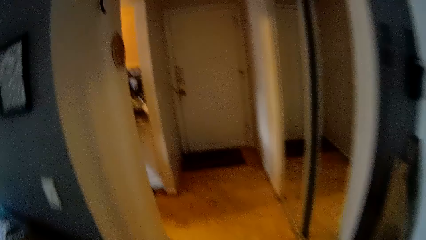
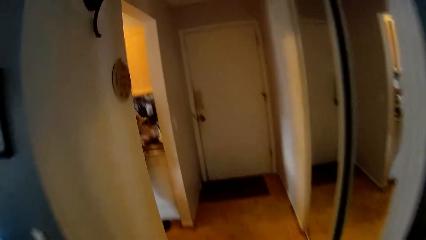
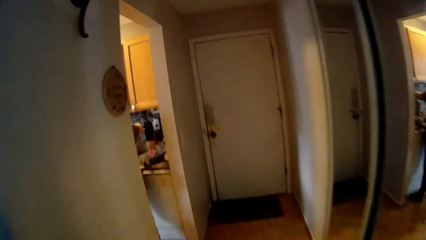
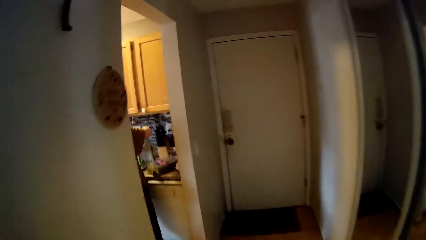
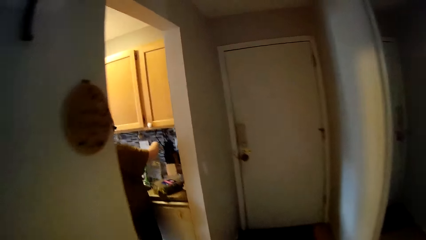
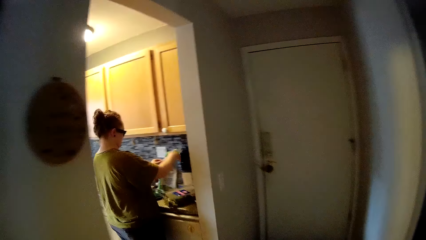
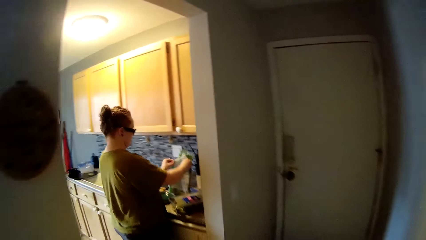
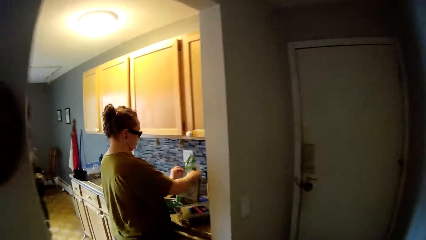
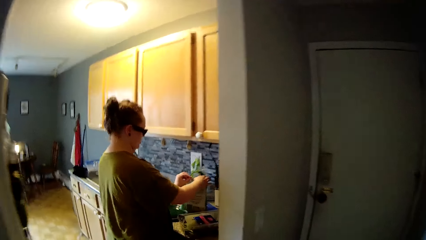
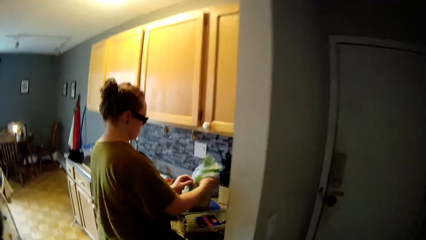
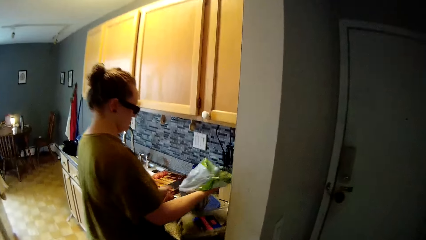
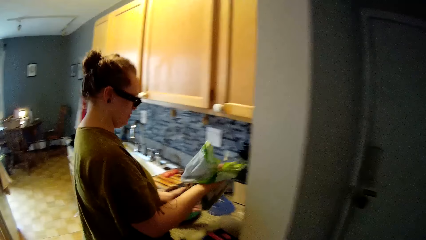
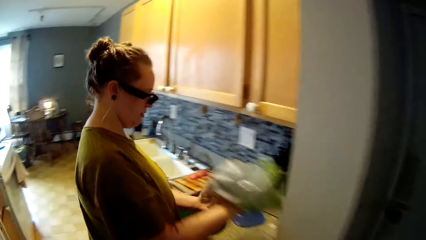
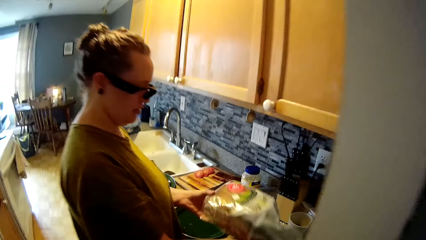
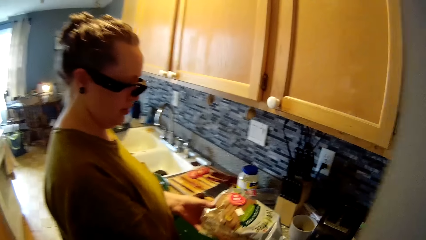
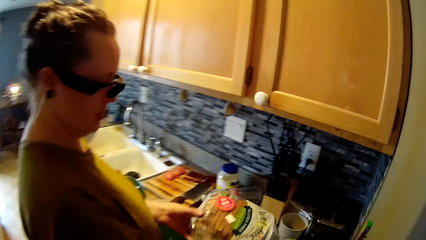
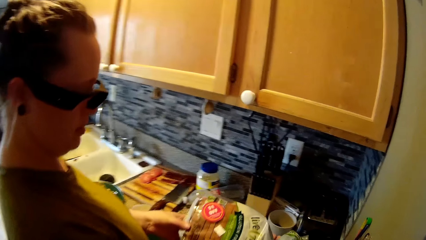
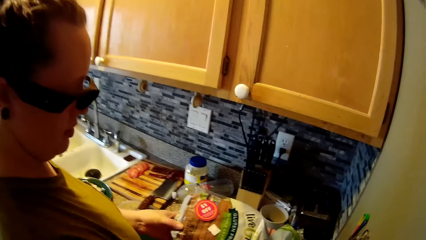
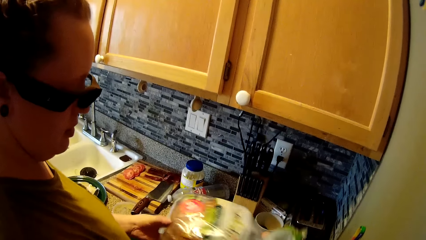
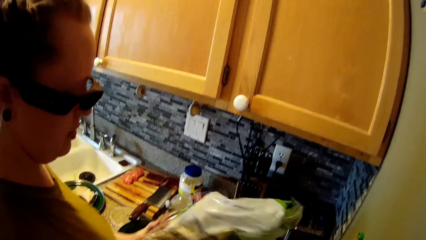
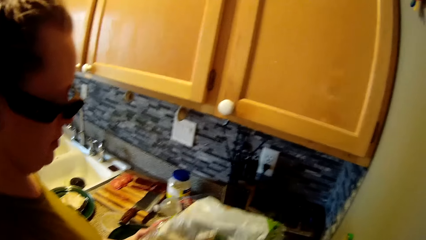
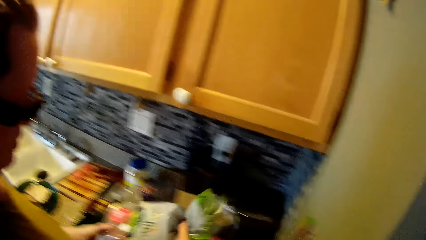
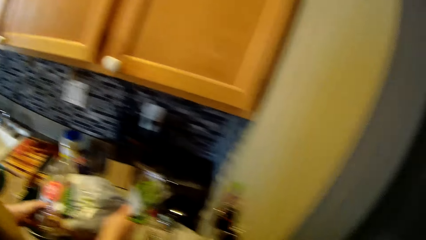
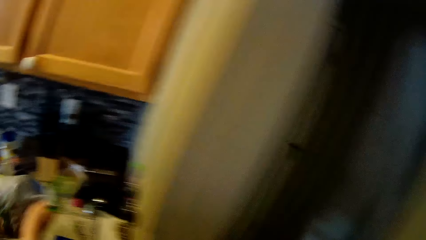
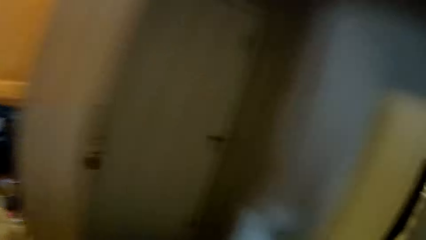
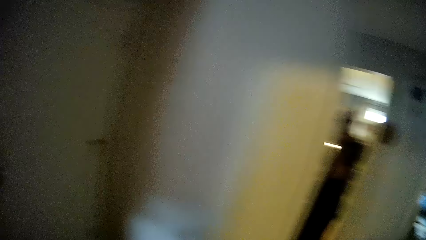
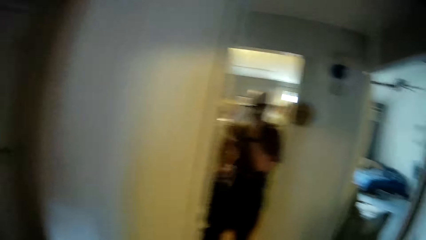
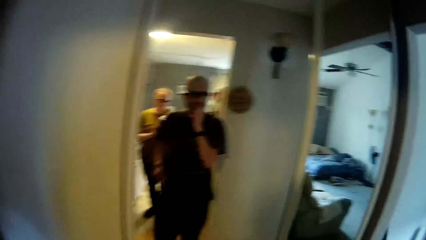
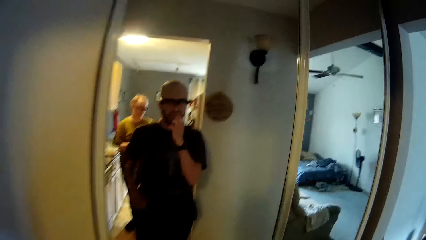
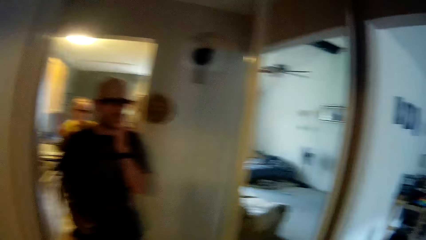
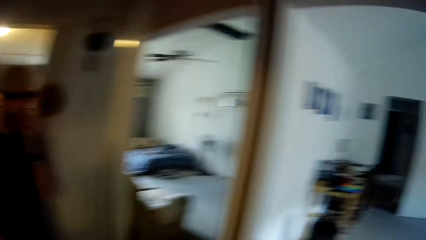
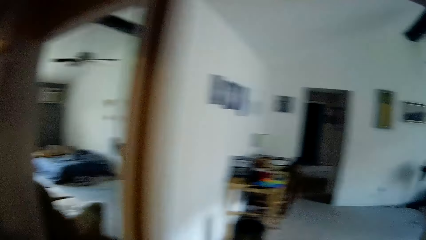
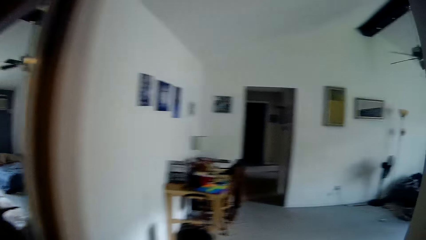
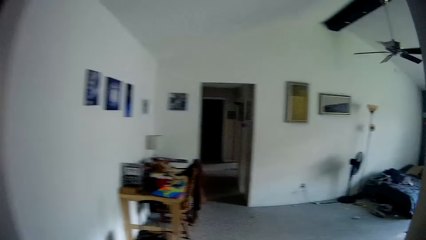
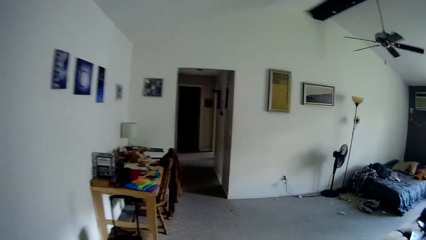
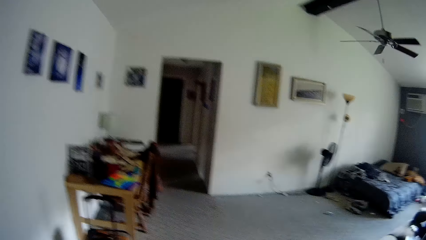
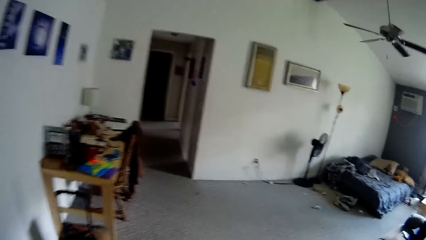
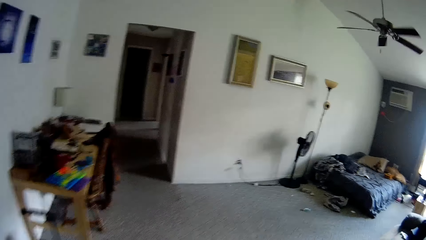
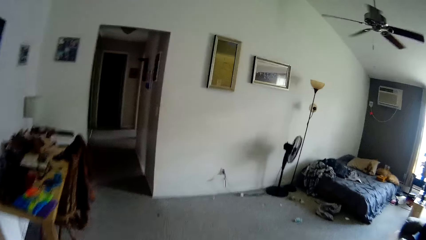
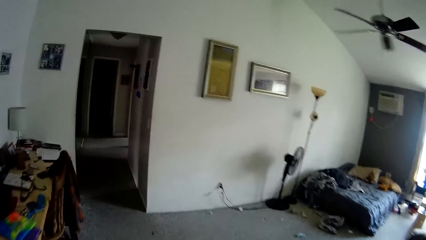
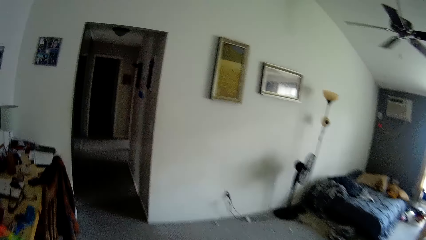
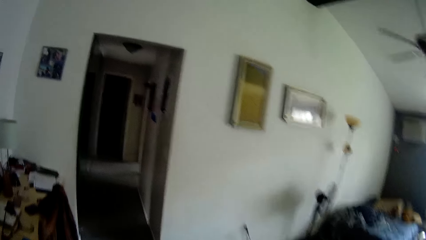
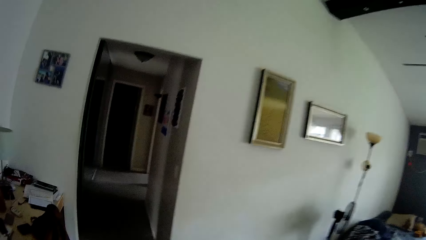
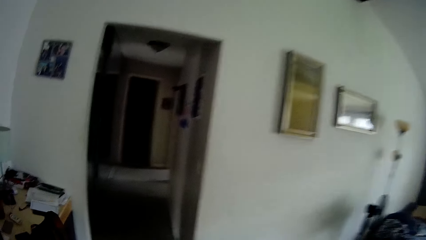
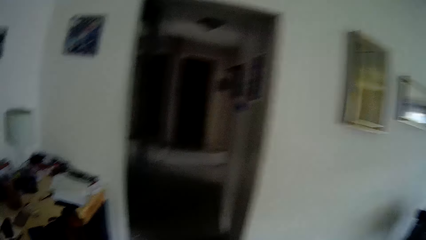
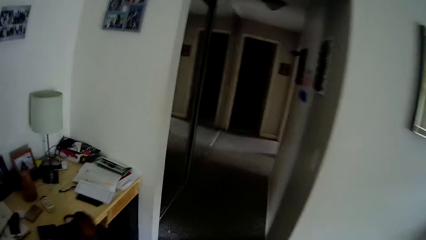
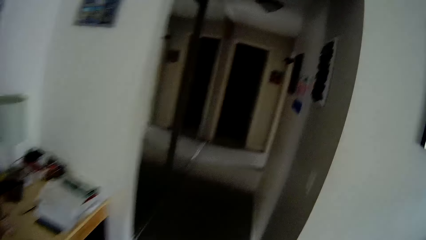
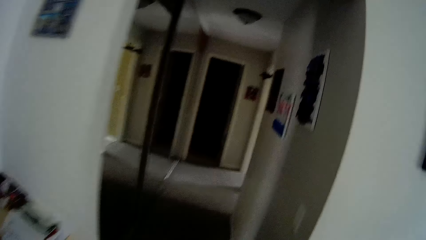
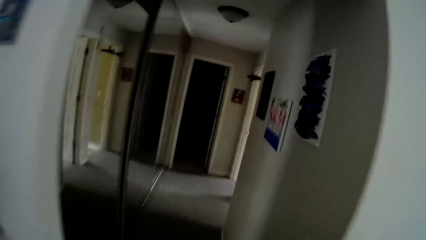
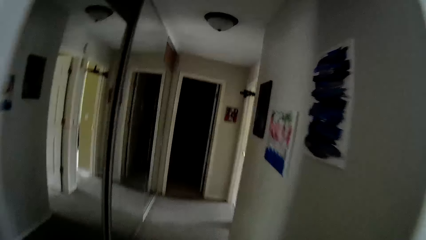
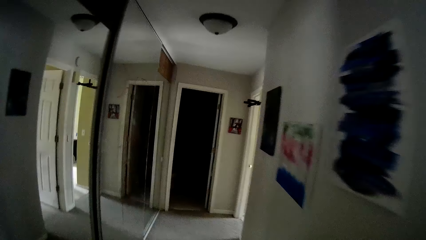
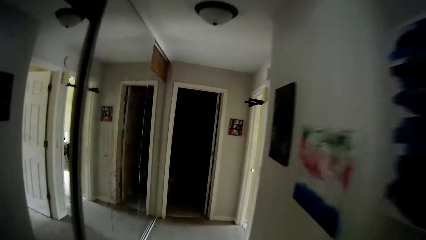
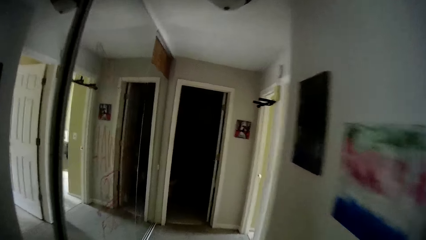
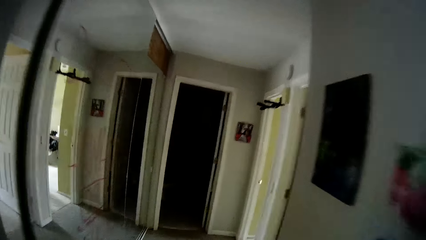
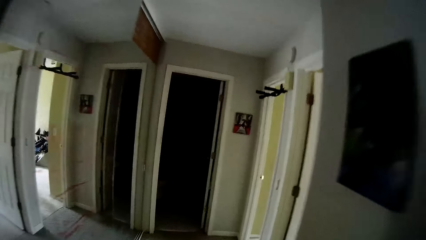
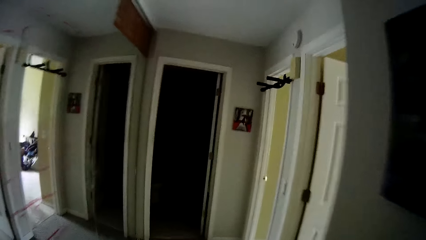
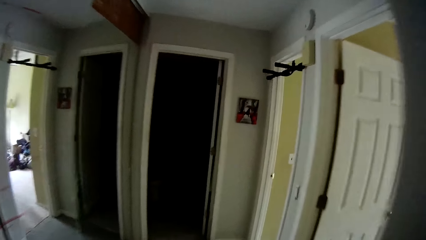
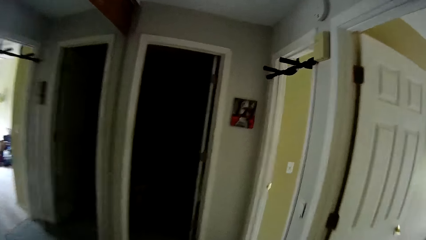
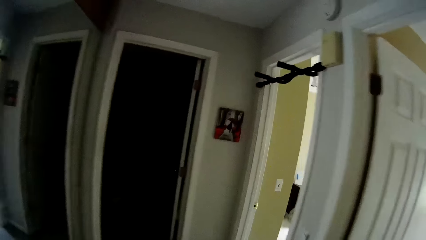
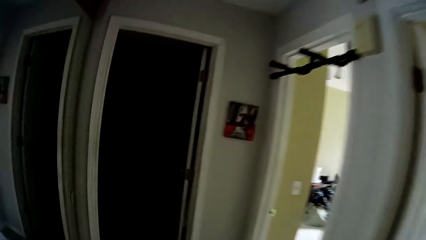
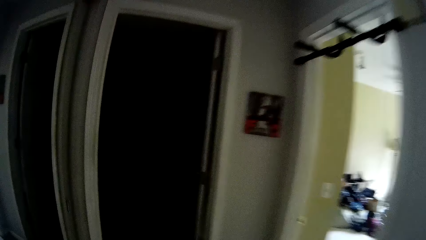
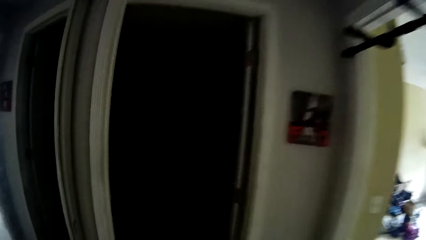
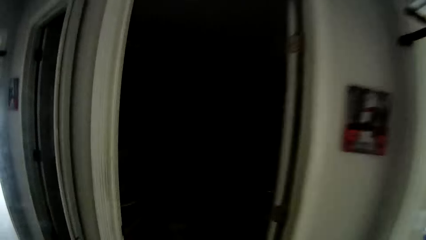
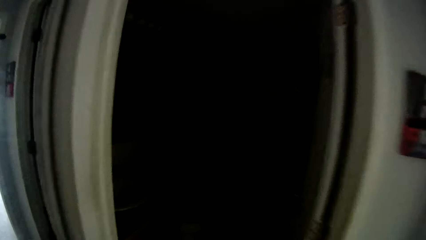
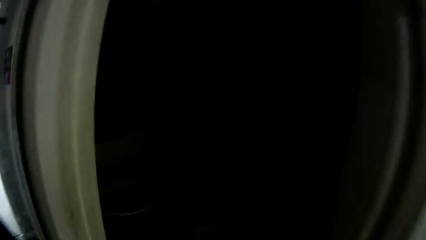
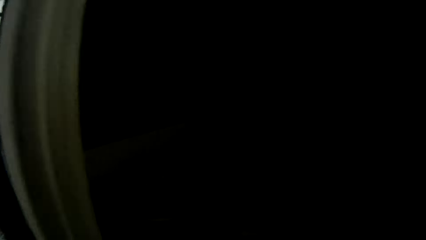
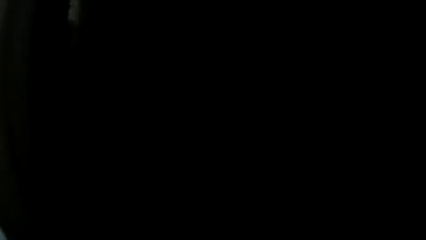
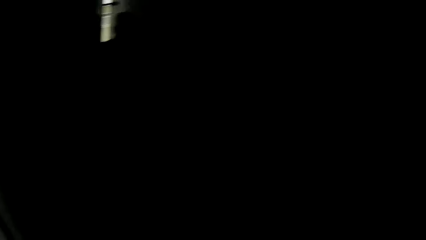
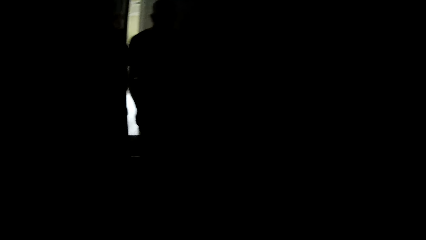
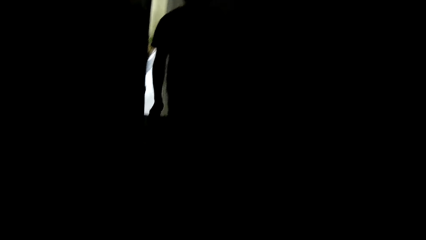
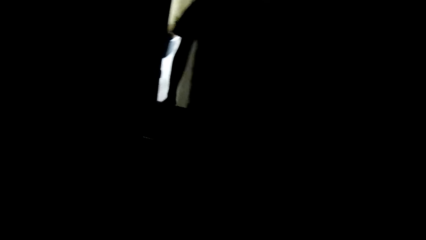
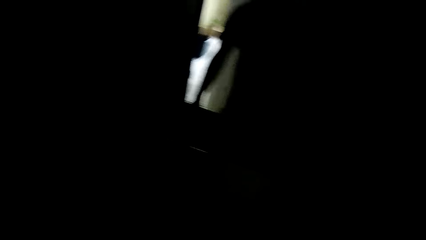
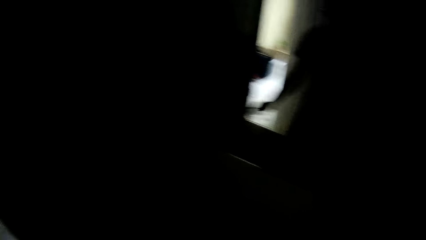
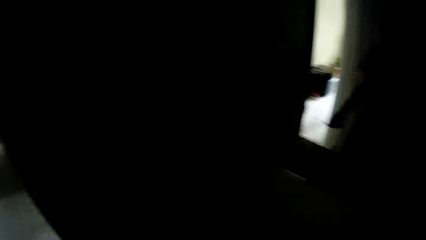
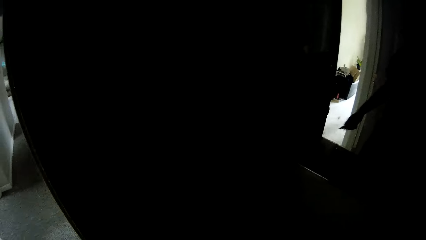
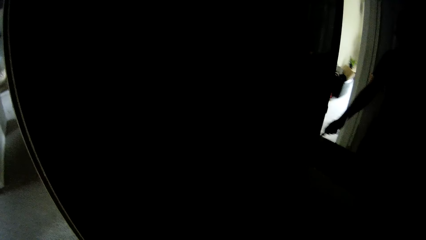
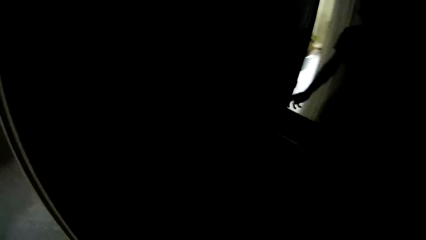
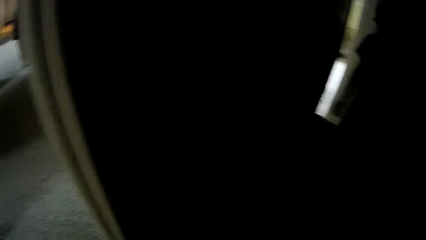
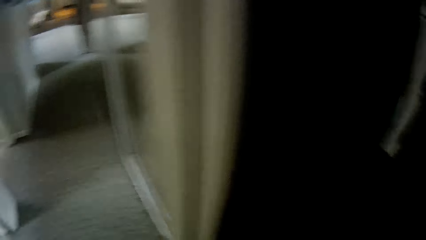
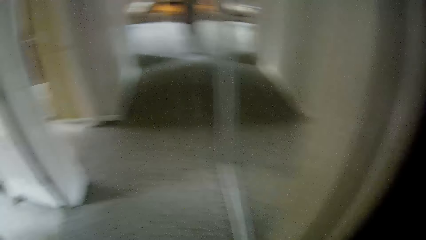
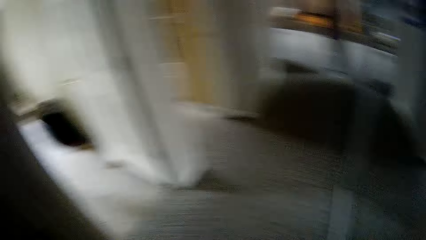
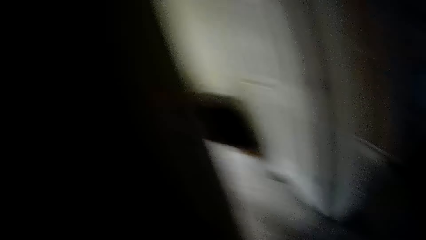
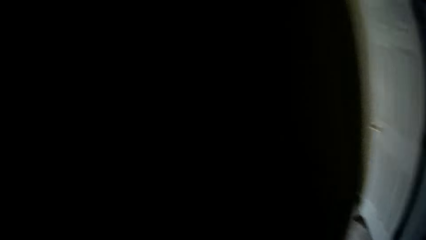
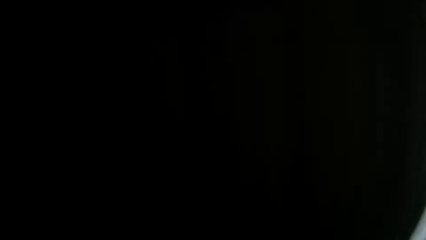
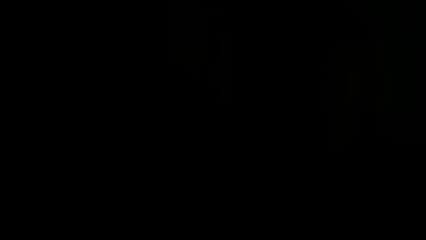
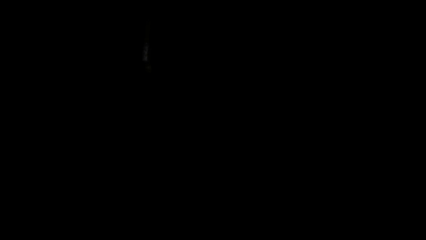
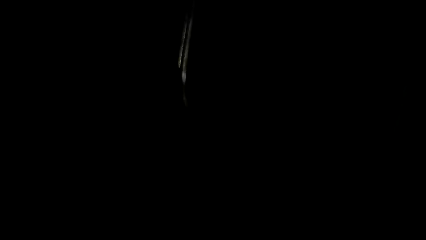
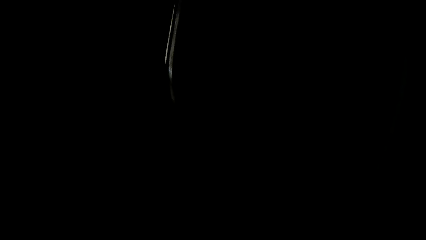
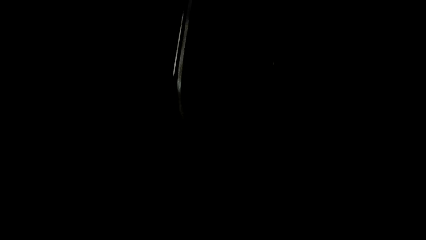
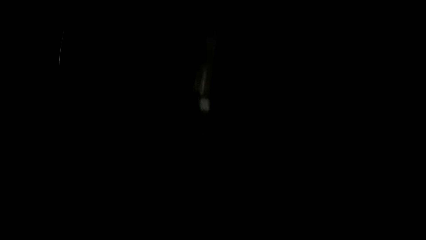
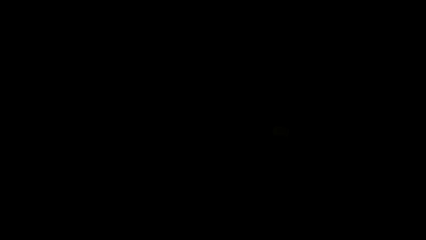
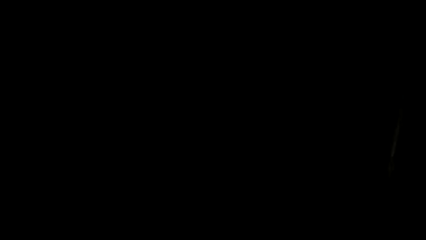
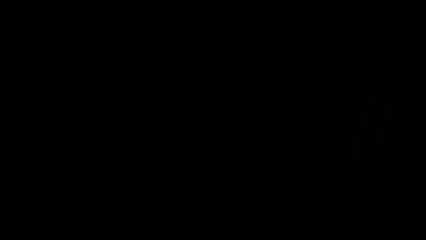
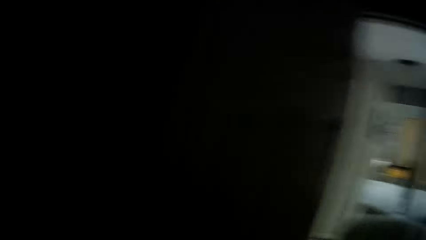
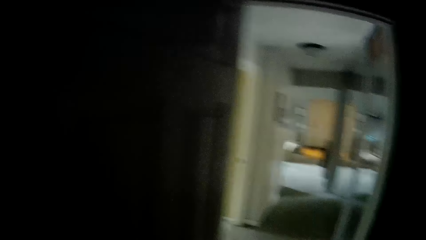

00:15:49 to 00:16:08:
The camera wearer walks to the kitchen. They talk to the woman. The woman carries bread in both hands. The woman wraps the bread in the plastic bag. The camera wearer turns around. They walk through the parlor to a closet. They talk to the woman. They walk through the passage to the parlor.
